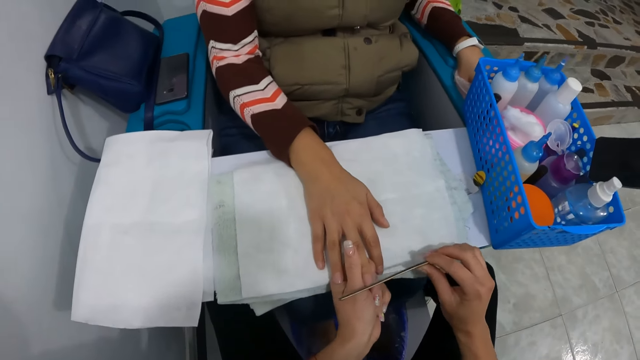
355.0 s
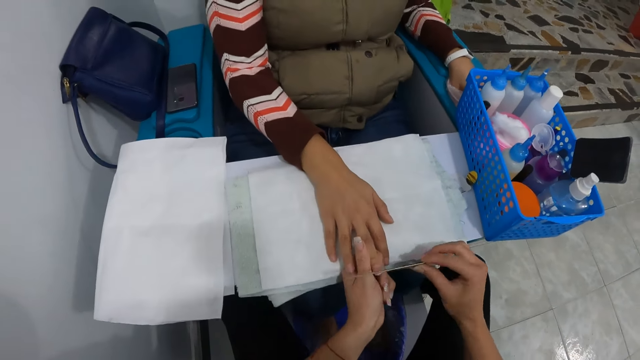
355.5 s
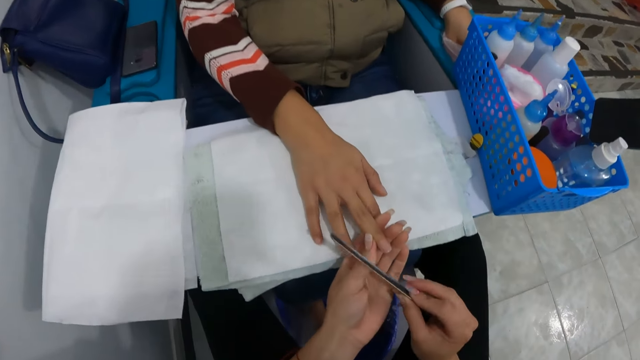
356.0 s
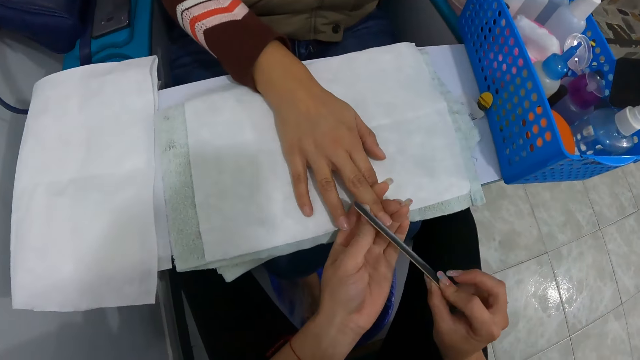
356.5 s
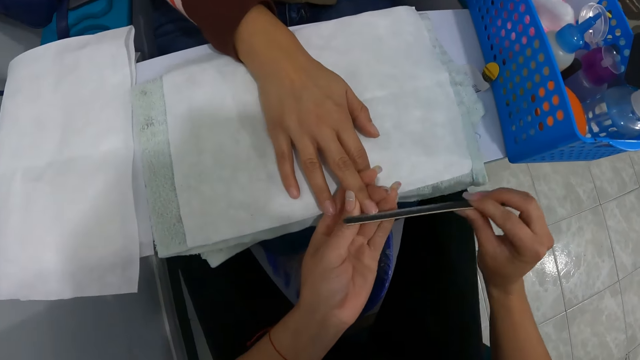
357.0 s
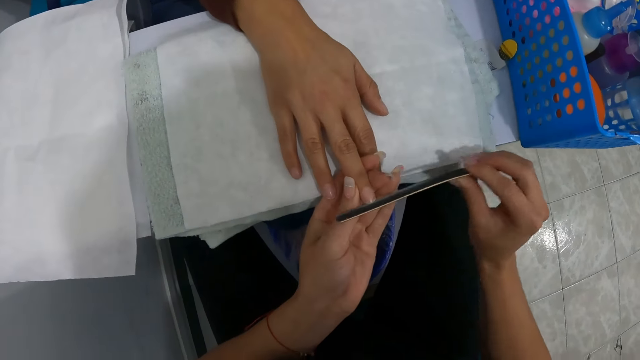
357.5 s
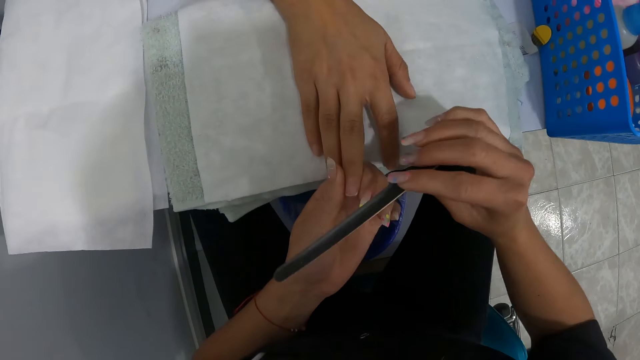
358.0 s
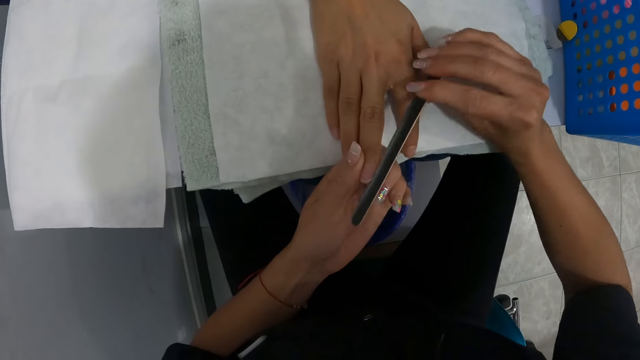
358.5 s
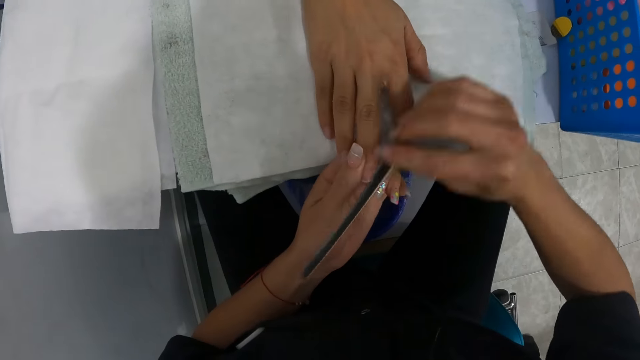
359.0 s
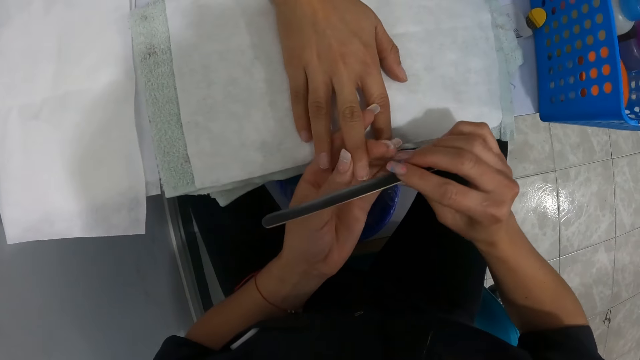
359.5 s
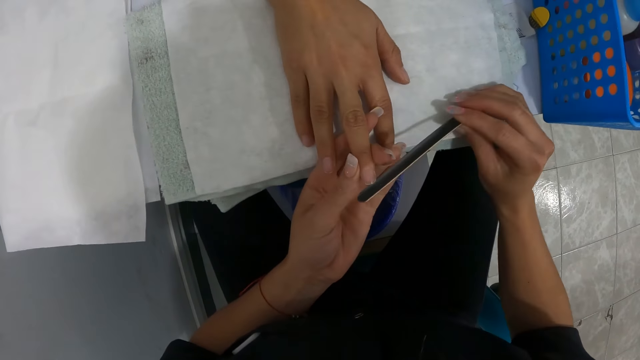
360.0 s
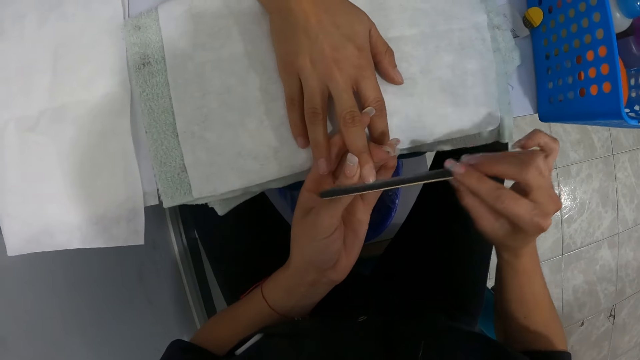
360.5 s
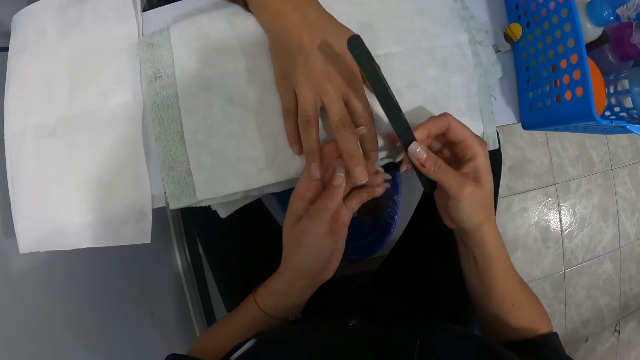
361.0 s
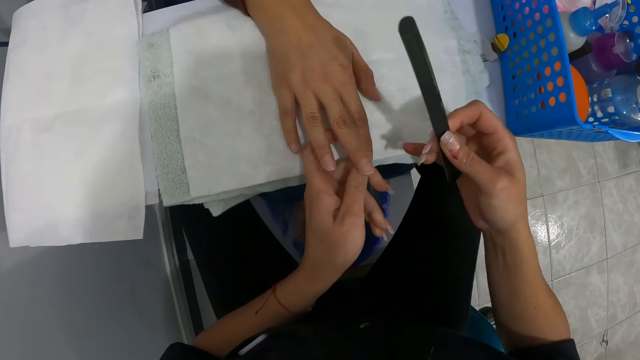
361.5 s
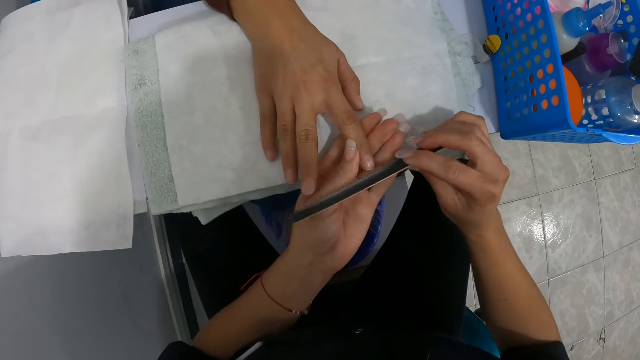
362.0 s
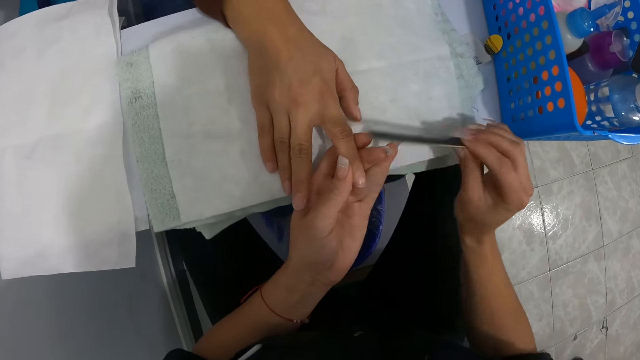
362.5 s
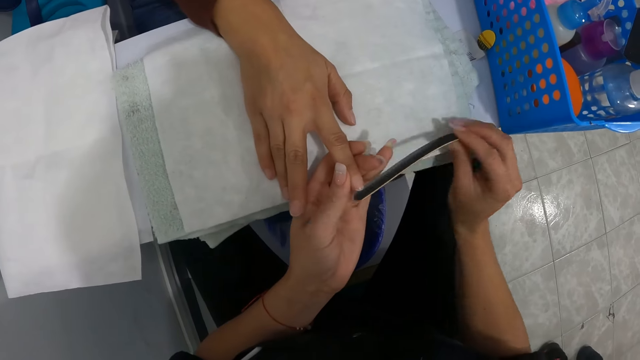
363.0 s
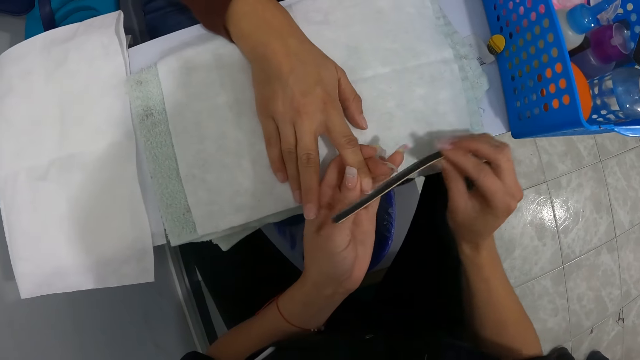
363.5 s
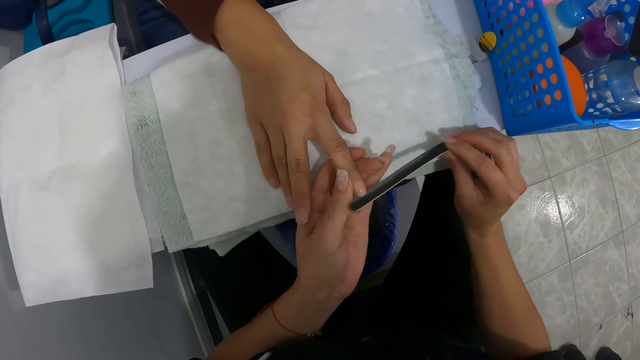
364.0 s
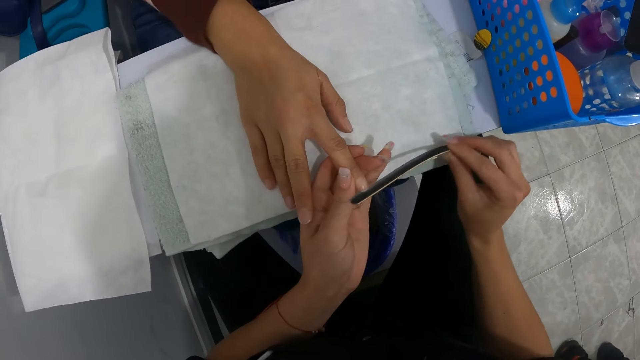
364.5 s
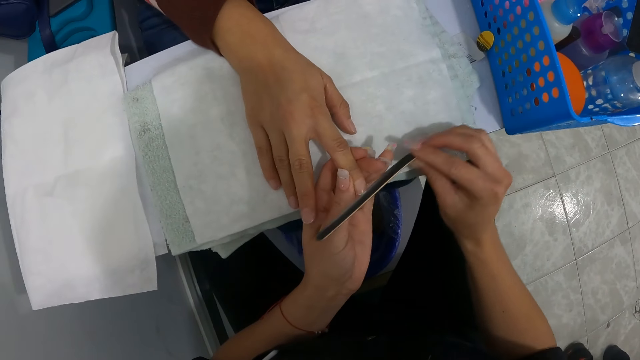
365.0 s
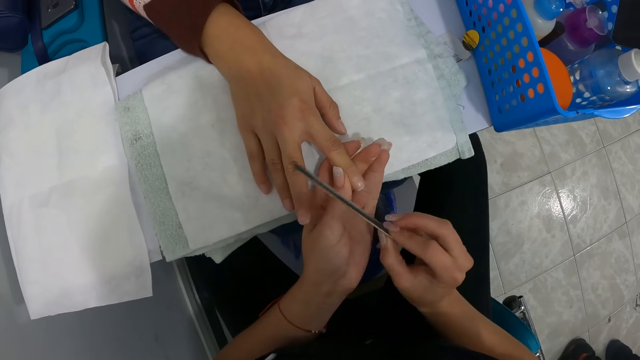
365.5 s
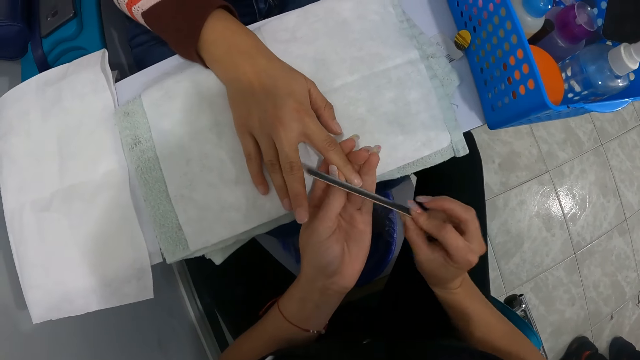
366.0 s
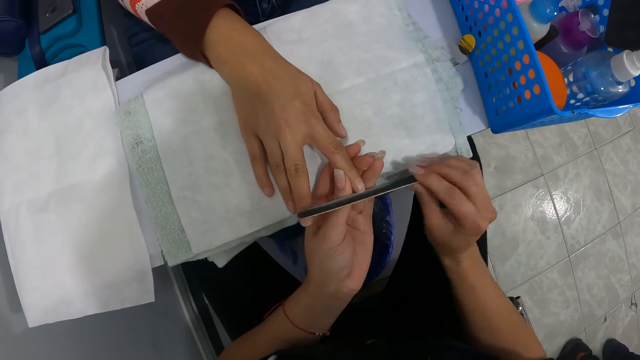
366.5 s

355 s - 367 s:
The camera wearer holds a finger of the woman with her left hand. She files the nails of the woman with the file in her right hand.

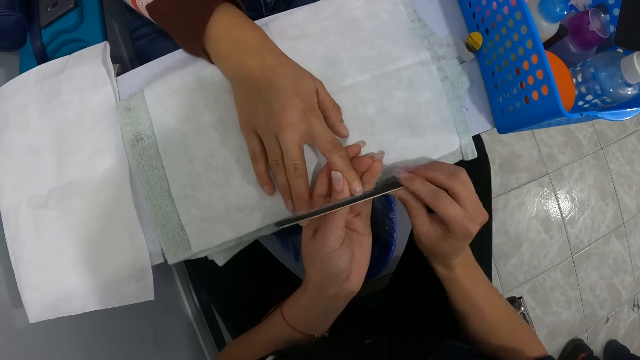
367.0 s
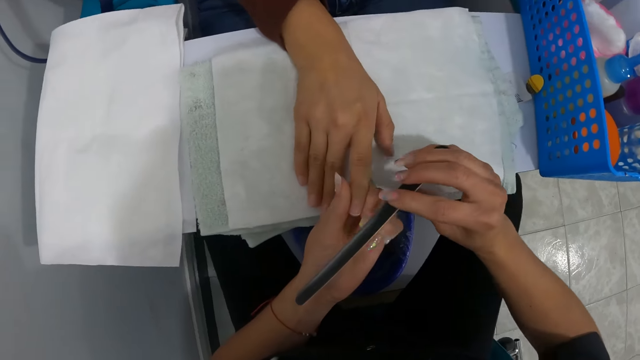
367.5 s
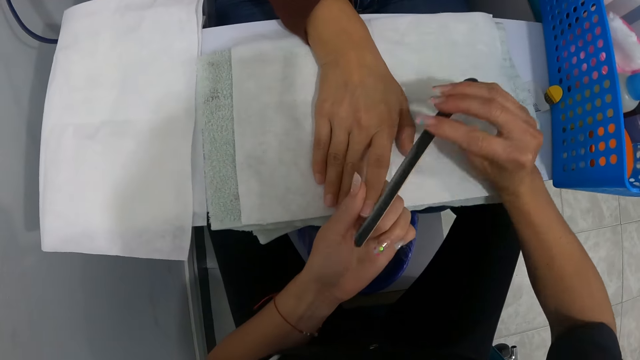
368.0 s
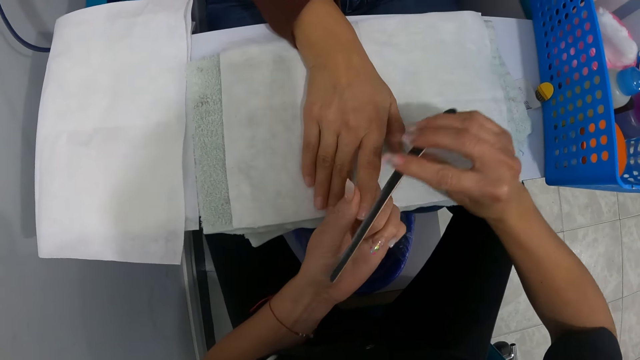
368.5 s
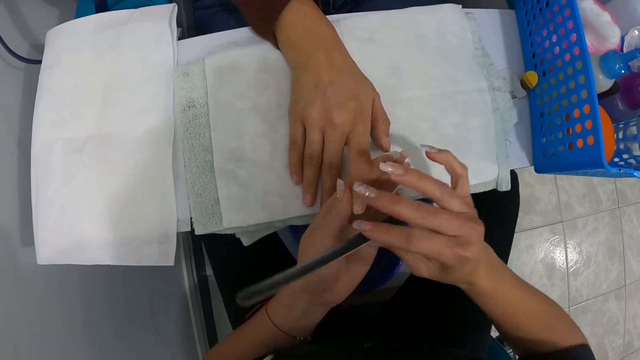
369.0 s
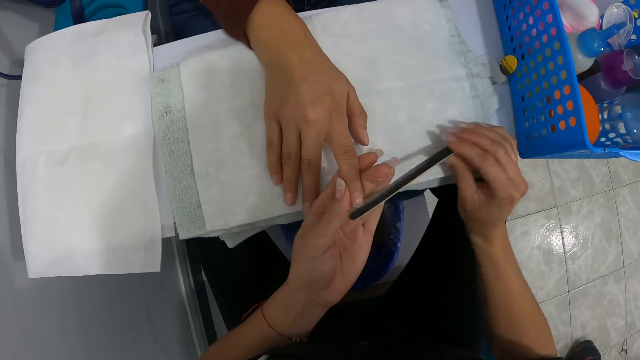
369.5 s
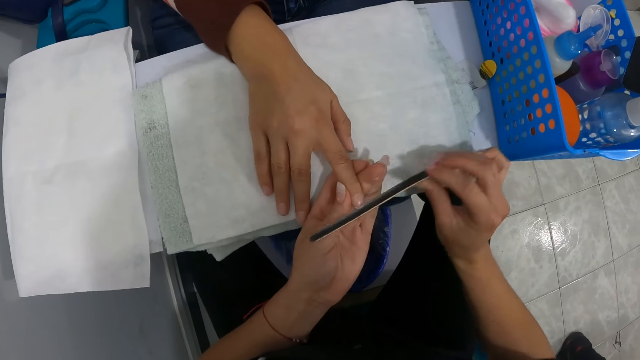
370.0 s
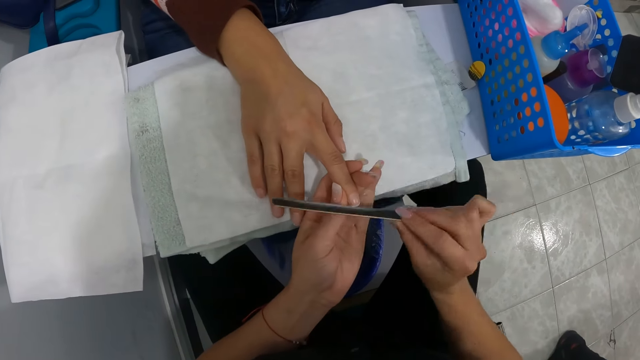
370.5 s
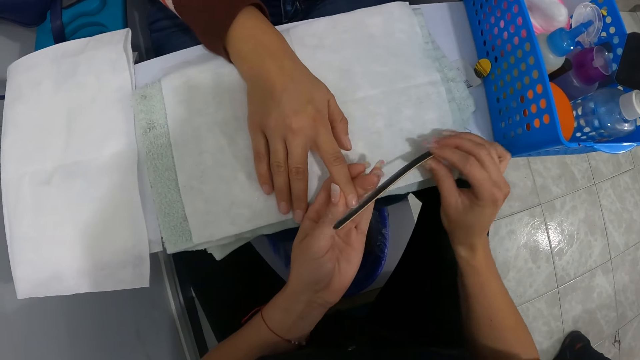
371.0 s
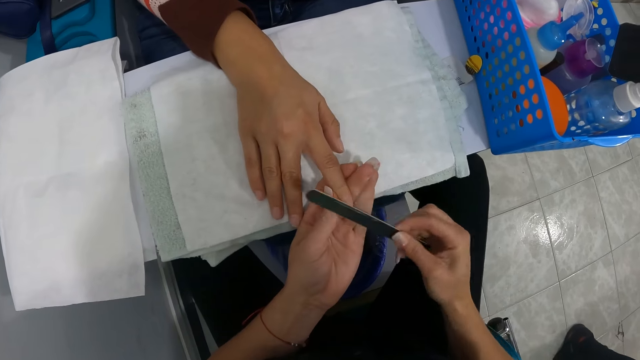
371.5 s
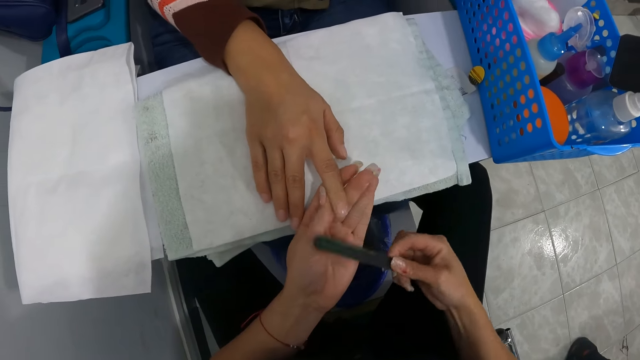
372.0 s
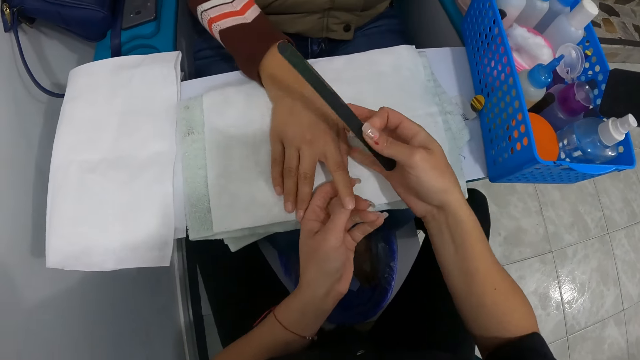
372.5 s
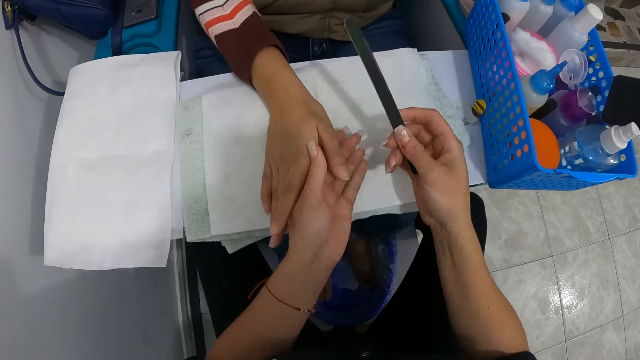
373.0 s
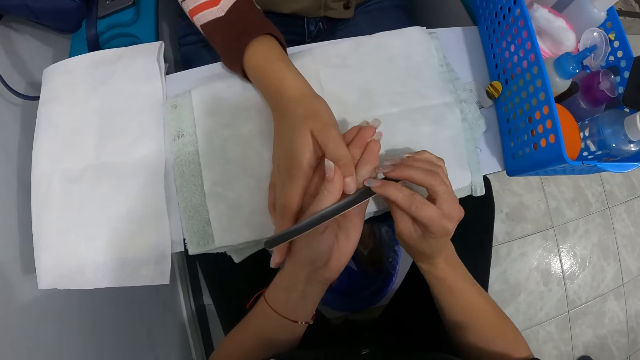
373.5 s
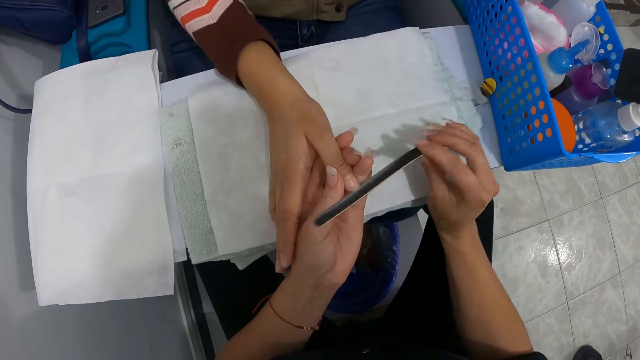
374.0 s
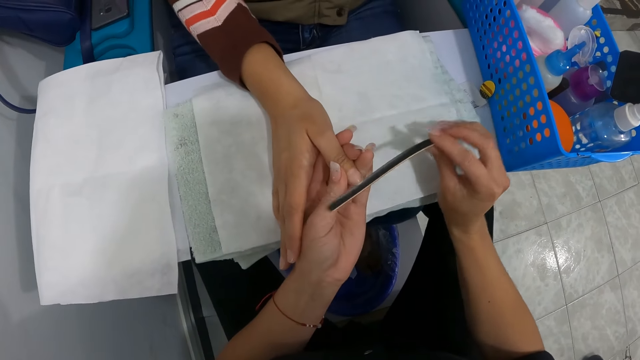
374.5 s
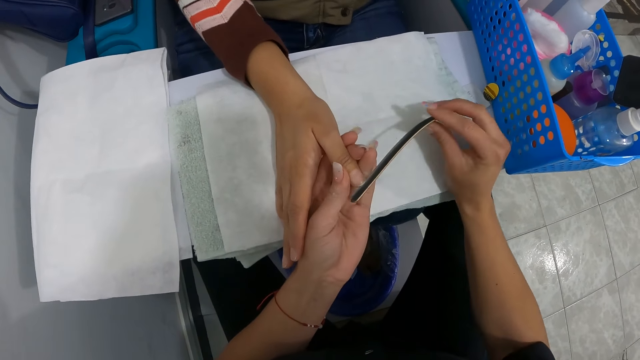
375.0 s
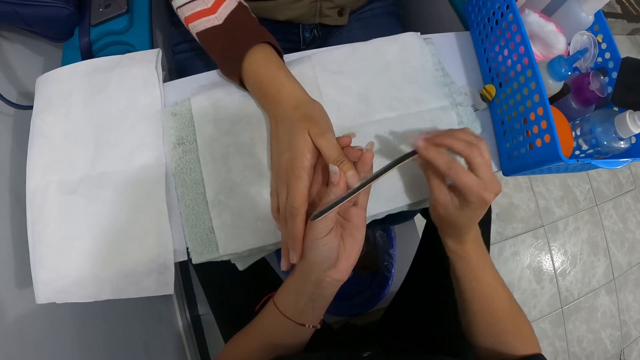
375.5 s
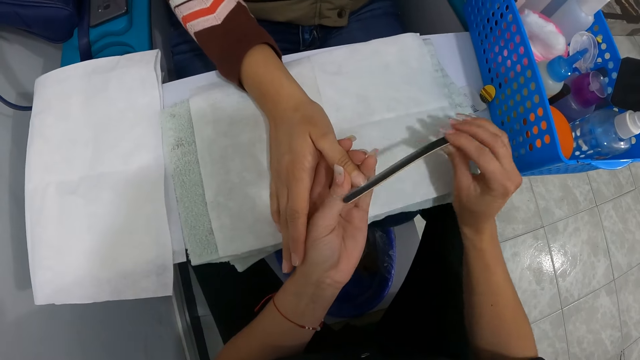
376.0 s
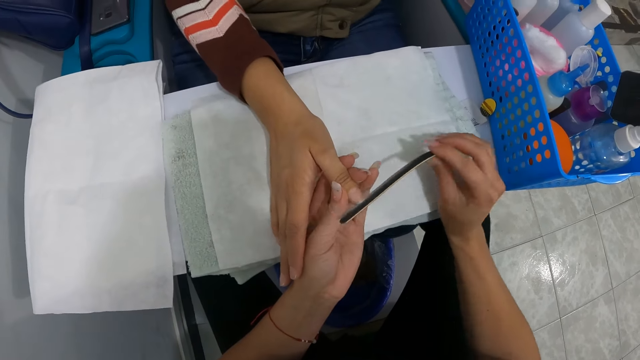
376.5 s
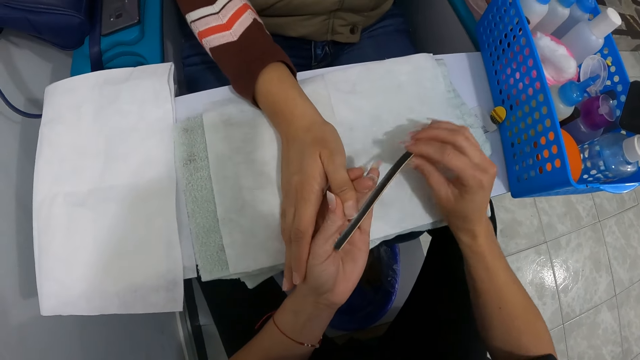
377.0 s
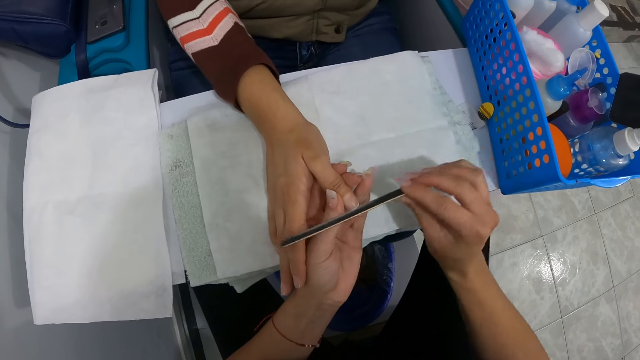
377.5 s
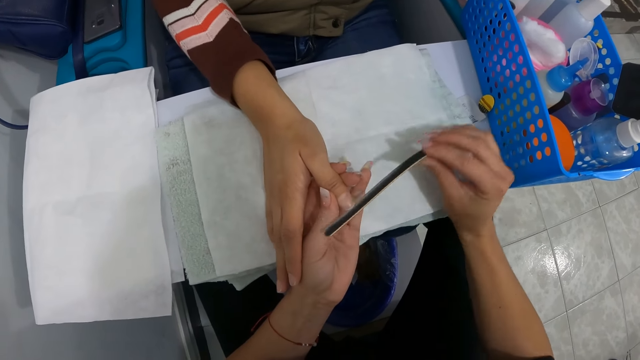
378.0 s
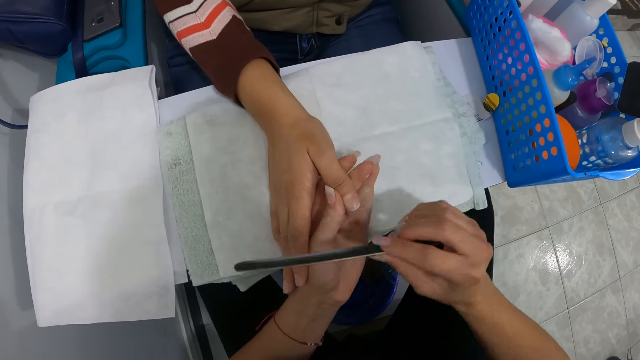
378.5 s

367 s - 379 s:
The camera wearer holds a finger of the woman with her left hand. She files the nails of the woman with the file in her right hand.
